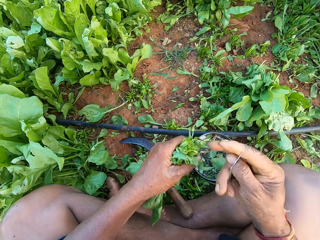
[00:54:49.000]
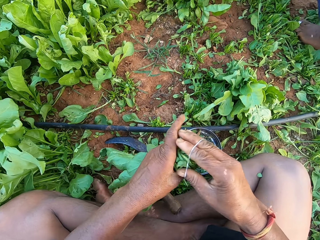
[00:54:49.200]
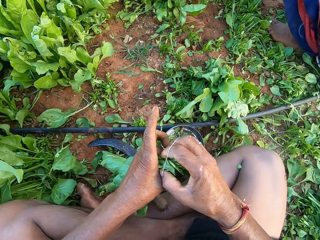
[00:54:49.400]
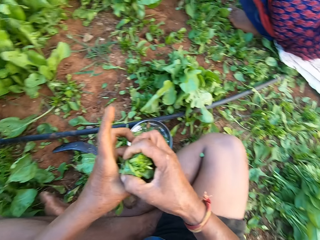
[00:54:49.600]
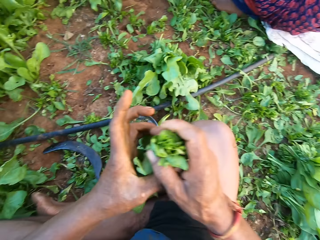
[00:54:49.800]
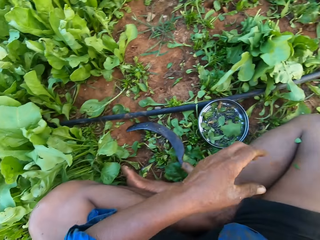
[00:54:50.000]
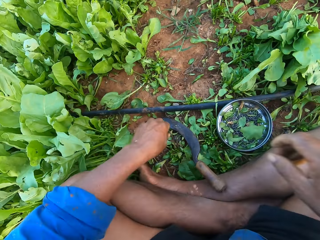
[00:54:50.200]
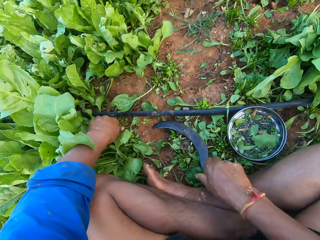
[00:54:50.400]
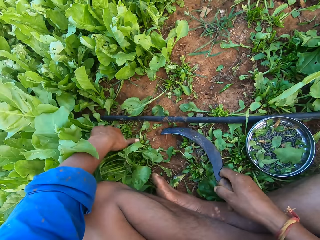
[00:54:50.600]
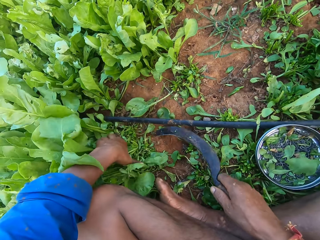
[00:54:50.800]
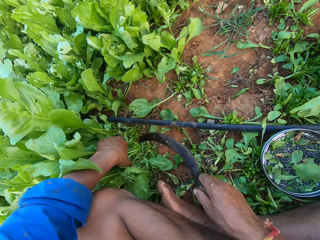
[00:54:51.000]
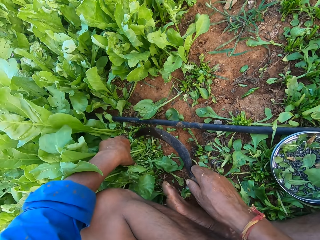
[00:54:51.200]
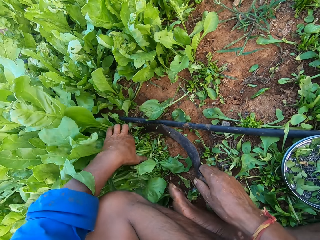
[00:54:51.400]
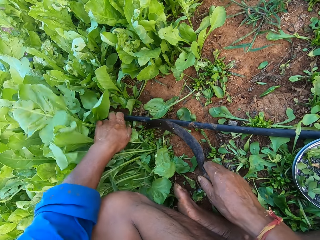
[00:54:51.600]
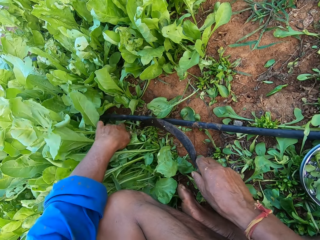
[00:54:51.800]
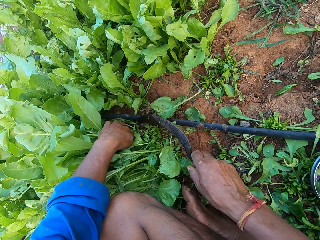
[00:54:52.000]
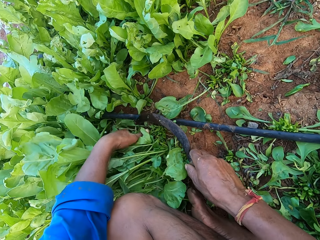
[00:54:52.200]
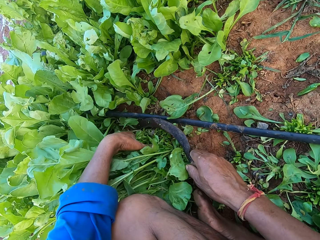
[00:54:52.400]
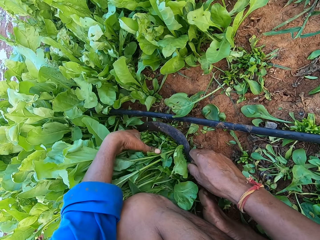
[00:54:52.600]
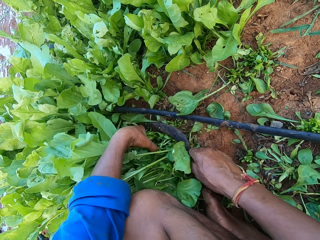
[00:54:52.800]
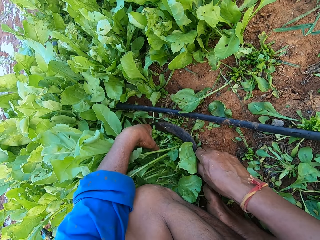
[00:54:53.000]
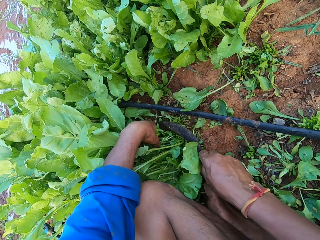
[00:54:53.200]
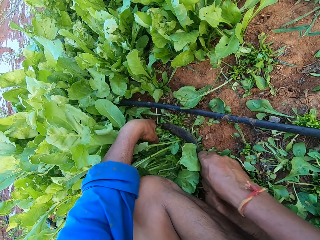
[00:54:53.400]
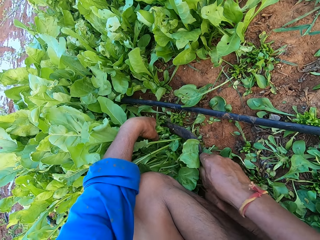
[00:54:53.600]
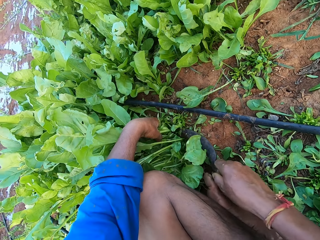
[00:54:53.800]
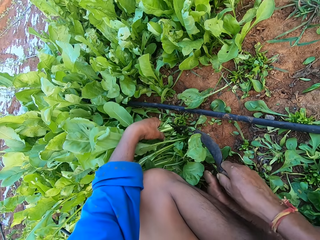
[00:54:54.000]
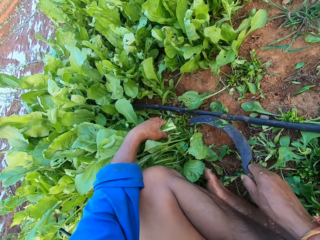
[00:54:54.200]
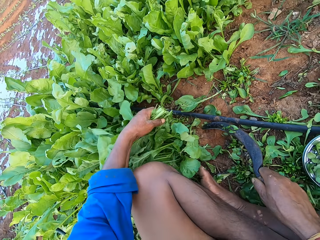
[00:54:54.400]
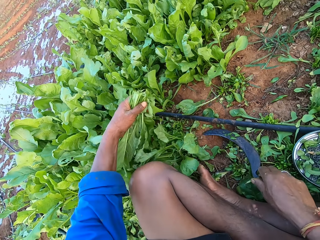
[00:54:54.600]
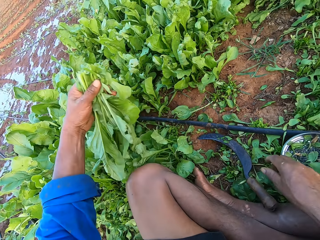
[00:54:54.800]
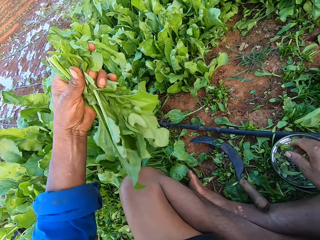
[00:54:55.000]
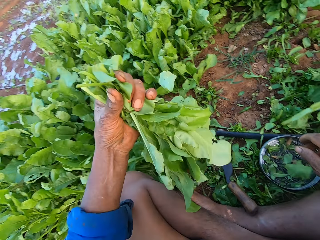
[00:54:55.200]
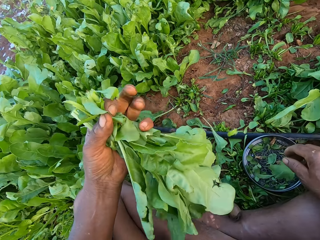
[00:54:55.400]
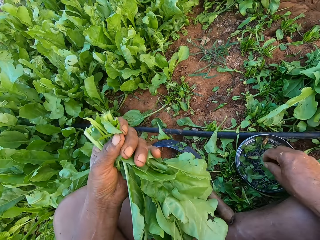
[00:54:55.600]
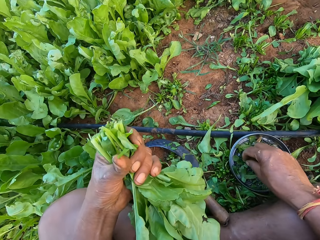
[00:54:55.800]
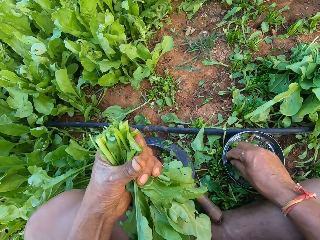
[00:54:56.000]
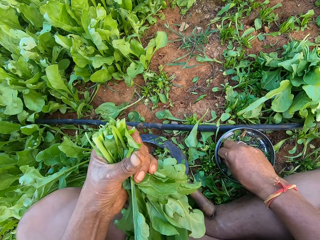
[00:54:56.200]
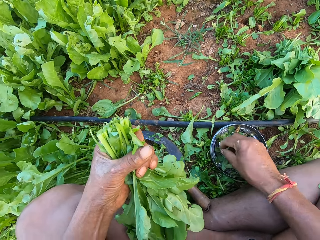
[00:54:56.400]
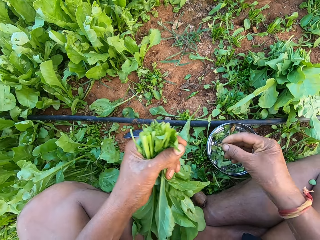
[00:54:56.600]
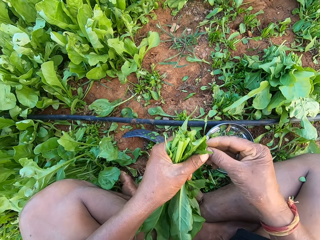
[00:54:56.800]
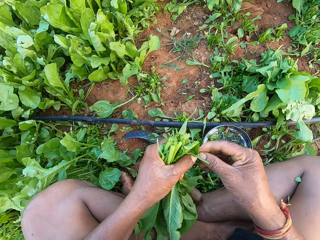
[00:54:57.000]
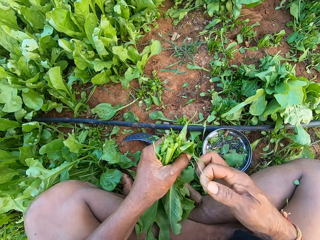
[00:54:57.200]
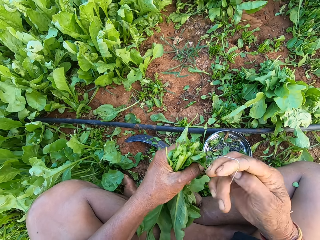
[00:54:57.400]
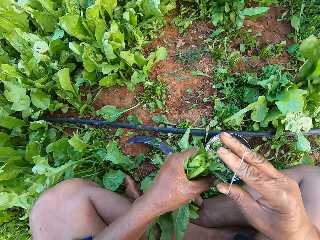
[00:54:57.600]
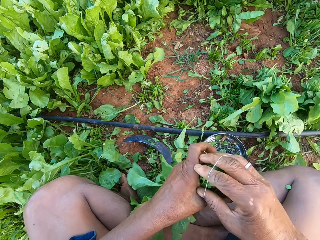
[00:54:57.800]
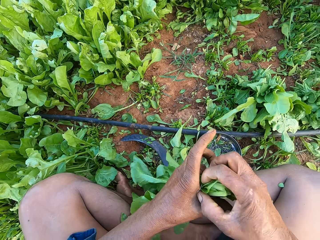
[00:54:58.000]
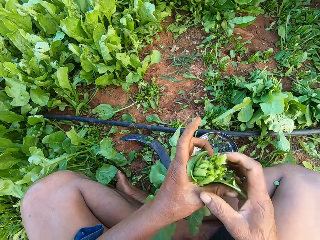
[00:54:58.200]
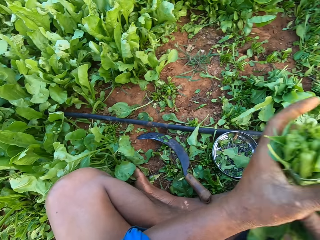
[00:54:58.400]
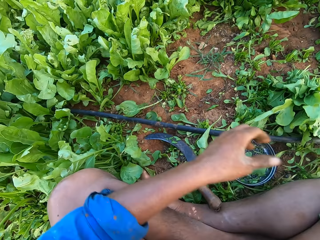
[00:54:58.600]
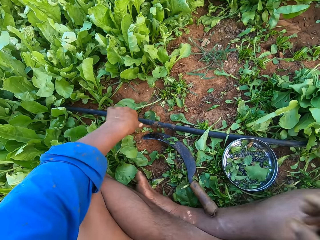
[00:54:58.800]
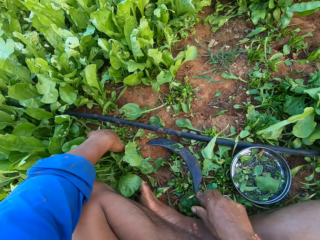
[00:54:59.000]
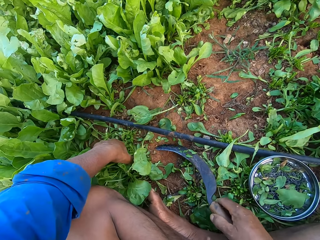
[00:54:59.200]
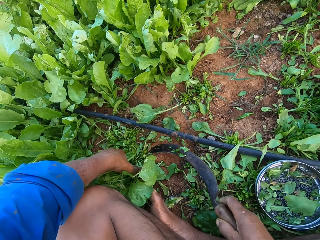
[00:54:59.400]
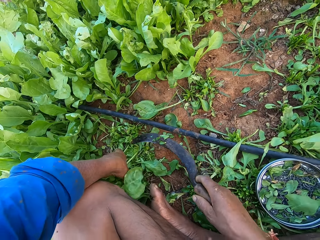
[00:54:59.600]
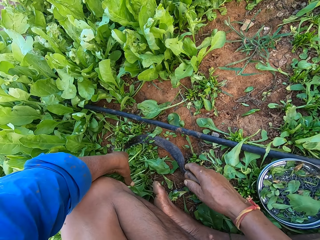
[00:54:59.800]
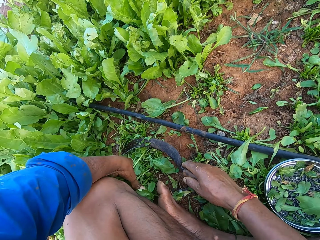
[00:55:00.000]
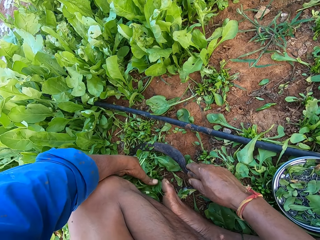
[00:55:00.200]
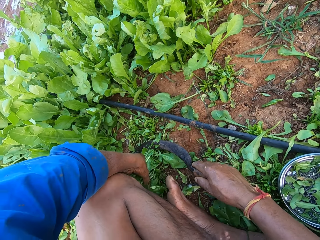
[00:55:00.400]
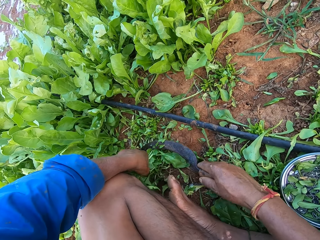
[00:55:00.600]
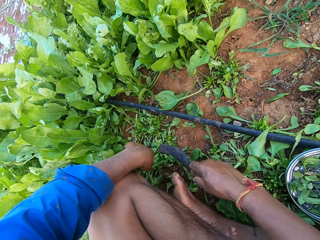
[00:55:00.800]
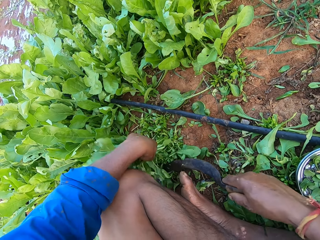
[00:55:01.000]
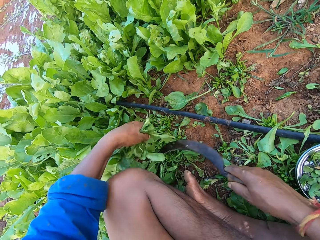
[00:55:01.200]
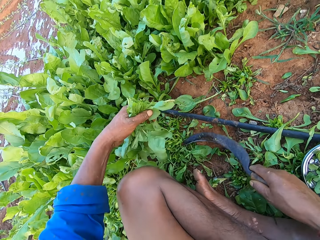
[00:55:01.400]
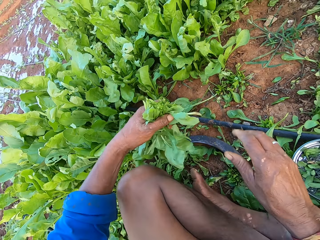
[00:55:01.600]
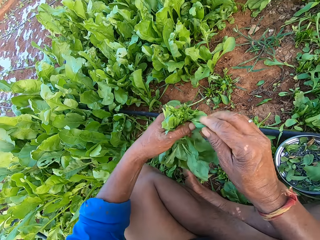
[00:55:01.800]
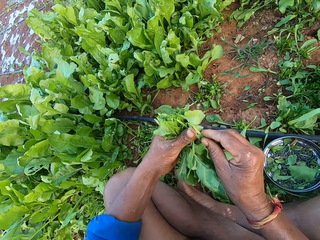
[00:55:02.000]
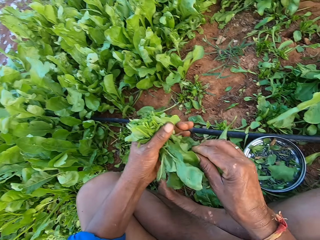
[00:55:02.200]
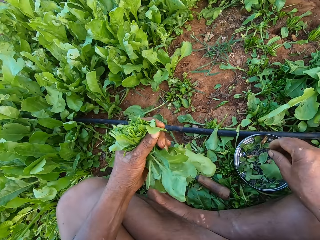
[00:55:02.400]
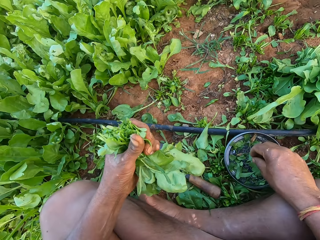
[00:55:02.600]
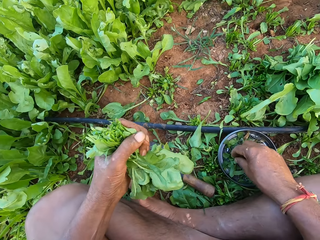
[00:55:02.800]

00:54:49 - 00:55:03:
The camera wearer ties the spinach leaves with the rubber band in his right hand. He passes the spinach leaves from his left hand to his right hand. He puts down the spinach. He picks the sickle from the ground with his right hand. He holds some spinach leaves on the ground with his left hand. He cuts the spinach leaves with the sickle in his right hand. He drops the sickle on the ground with his right hand. He picks a rubber band from the plate with his right hand. He ties the spinach leaves with the rubber band in his right hand. He passes the spinach leaves from his left hand to his right hand. He puts down the spinach. He holds some spinach leaves on the ground with his left hand. He picks the sickle from the ground with his right hand. He cuts the spinach leaves with the sickle in his right hand. He drops the sickle on the ground with his right hand.

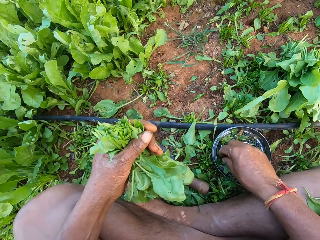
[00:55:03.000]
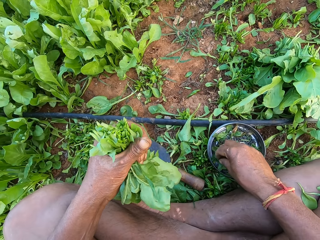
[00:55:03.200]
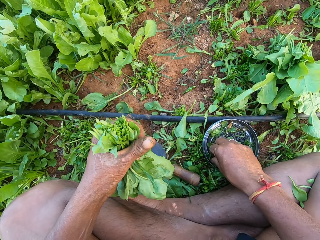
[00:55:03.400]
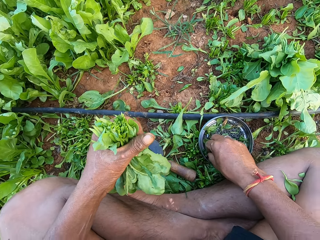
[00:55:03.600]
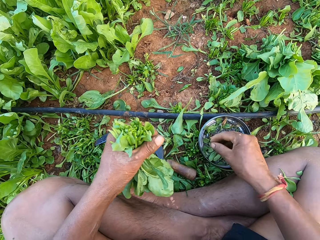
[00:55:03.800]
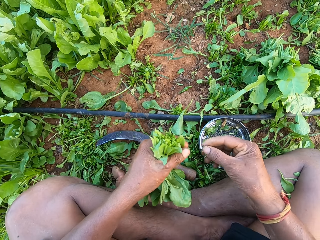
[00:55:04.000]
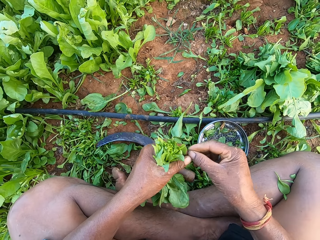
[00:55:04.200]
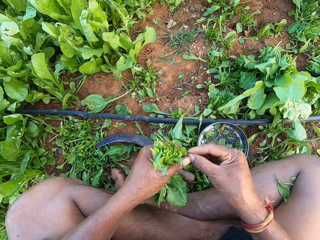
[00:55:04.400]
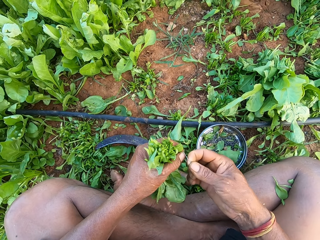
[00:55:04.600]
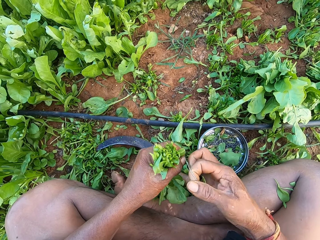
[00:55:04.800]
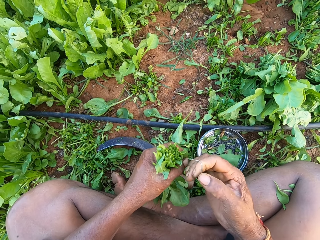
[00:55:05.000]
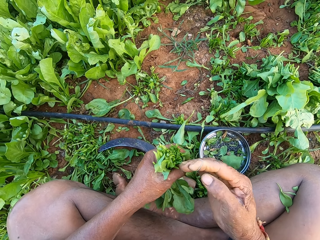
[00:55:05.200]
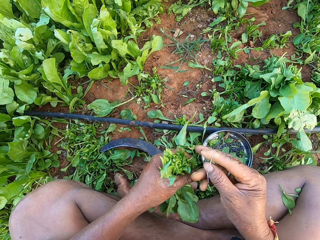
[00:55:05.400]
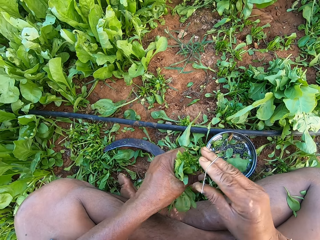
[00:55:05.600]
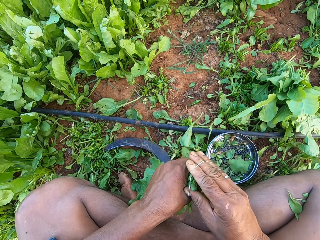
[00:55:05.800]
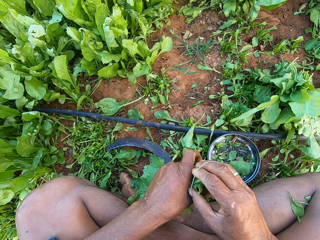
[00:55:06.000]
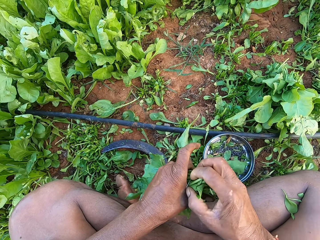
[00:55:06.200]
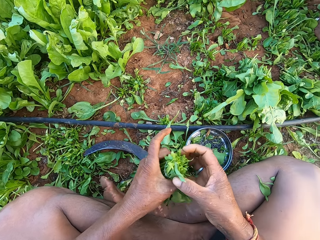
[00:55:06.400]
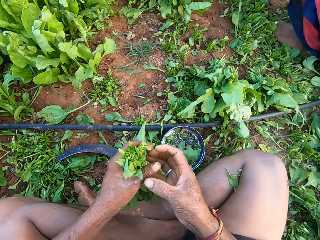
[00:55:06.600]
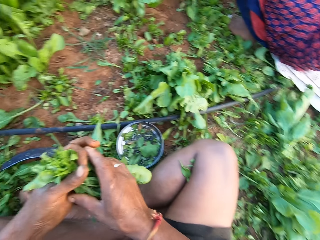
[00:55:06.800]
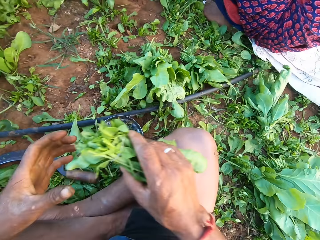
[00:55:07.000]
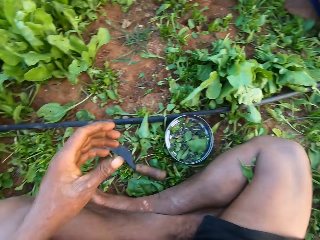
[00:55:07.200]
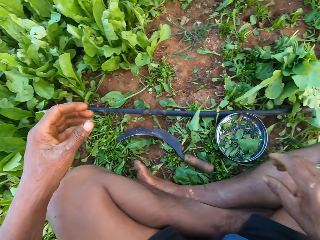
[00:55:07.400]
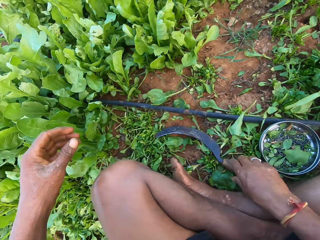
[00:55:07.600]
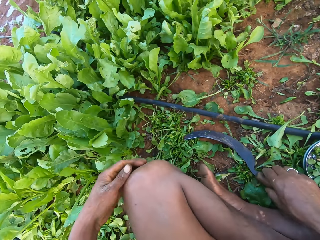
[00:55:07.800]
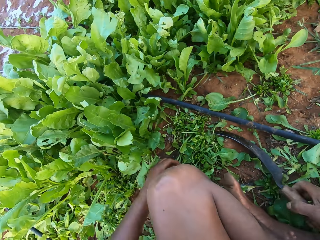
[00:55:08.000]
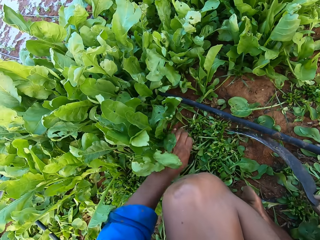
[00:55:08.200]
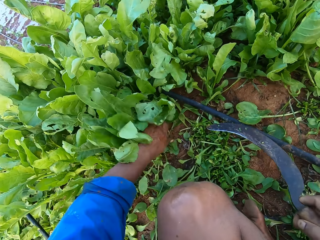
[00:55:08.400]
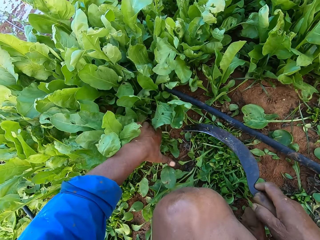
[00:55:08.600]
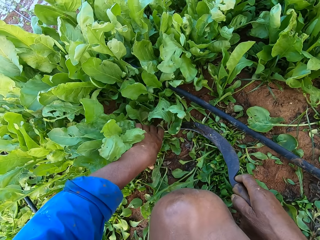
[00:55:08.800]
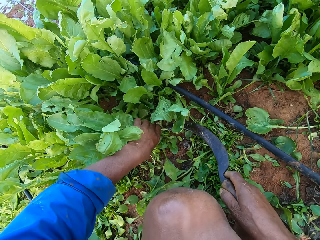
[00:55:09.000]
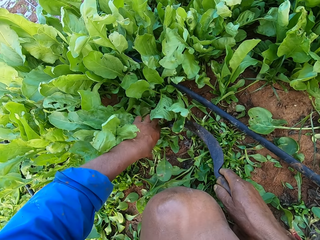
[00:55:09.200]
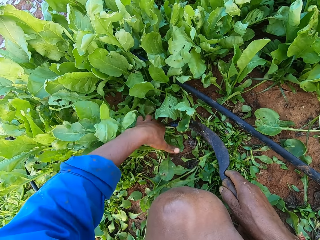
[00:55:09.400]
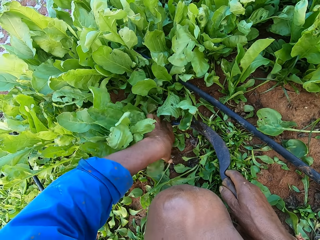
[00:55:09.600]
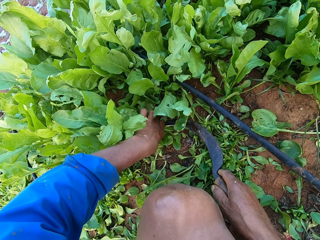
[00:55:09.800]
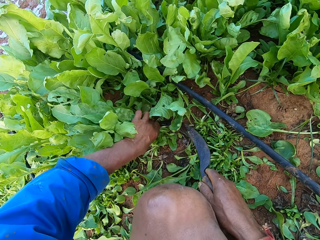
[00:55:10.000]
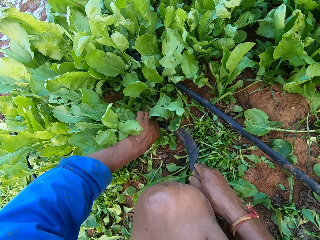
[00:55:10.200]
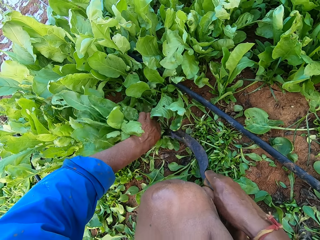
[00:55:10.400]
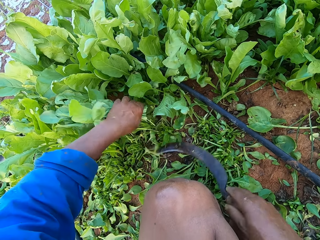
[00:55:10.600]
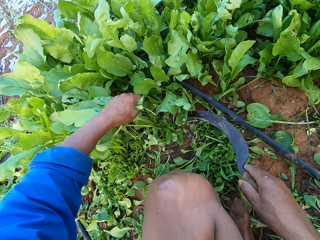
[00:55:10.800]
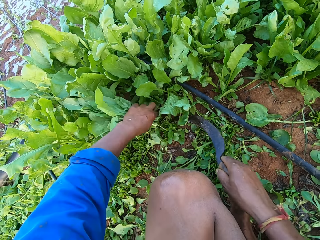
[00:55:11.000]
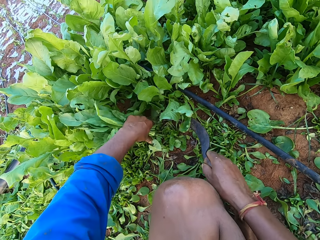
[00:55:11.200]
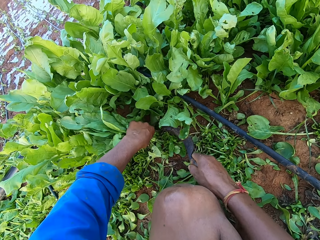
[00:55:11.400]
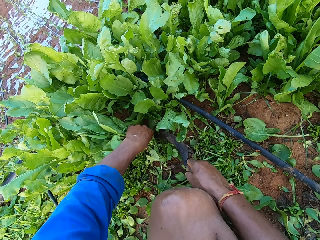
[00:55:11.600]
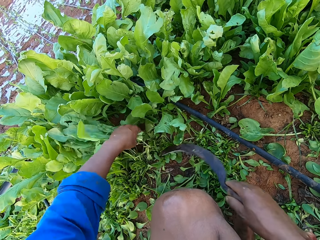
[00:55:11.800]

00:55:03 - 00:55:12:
The camera wearer picks a rubber band from the plate with his right hand. He ties the spinach leaves with the rubber band in his right hand. He passes the spinach leaves from his left hand to his right hand. He puts down the spinach. He picks the sickle from the ground with his right hand. He holds some spinach leaves on the ground with his left hand. He cuts the spinach leaves with the sickle in his right hand.
